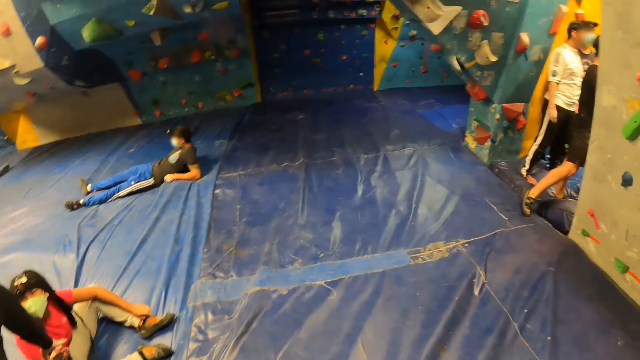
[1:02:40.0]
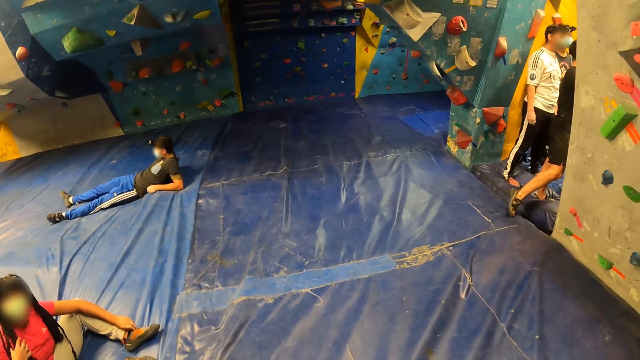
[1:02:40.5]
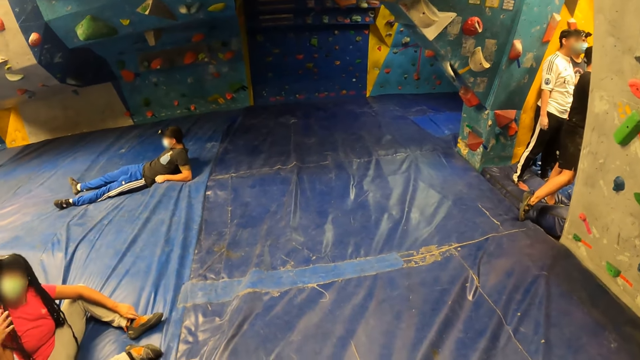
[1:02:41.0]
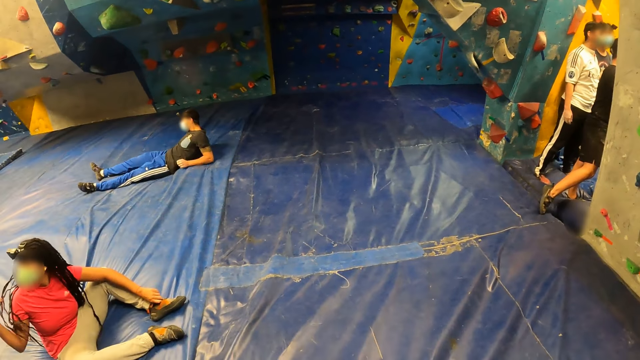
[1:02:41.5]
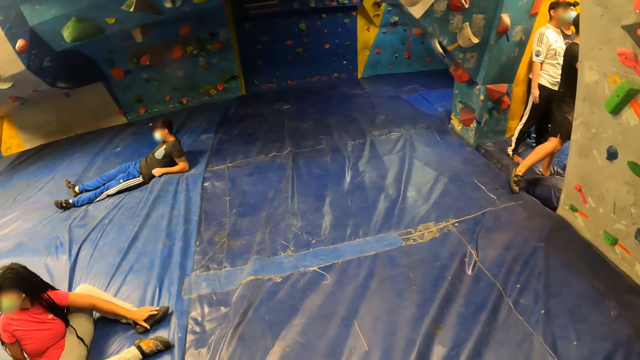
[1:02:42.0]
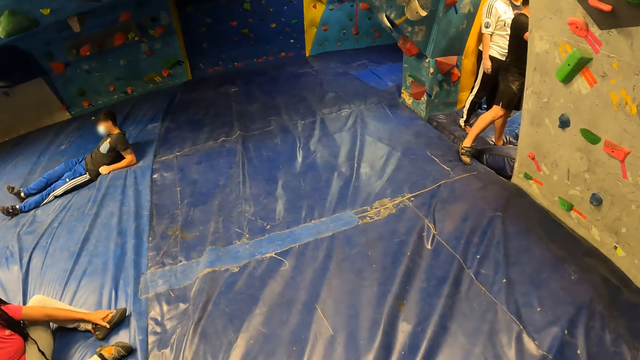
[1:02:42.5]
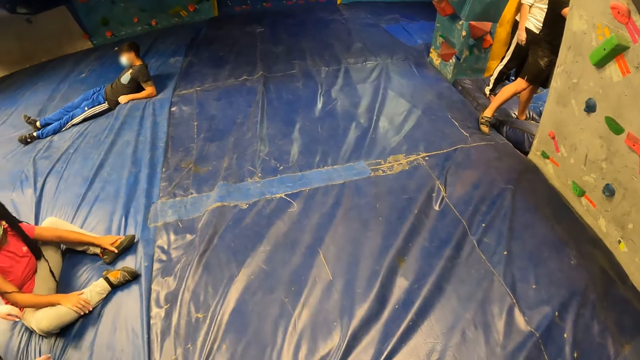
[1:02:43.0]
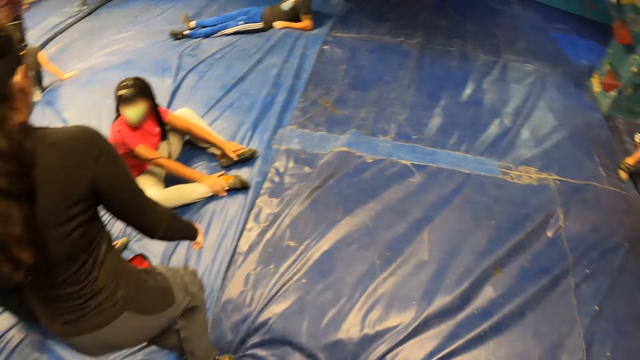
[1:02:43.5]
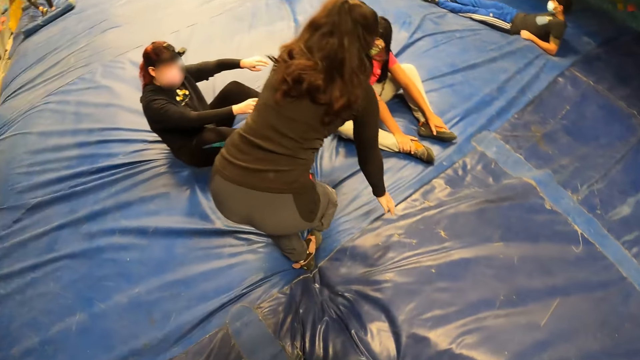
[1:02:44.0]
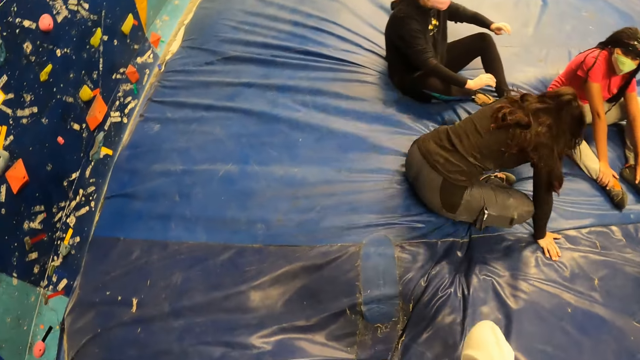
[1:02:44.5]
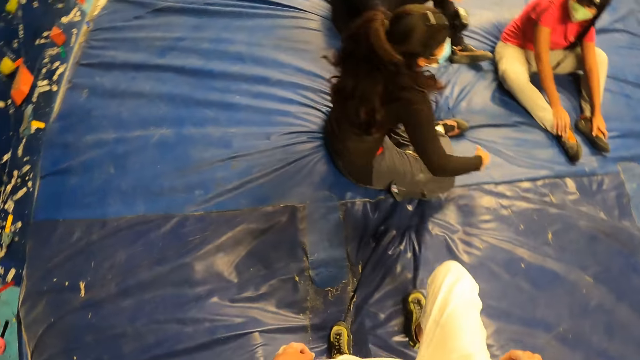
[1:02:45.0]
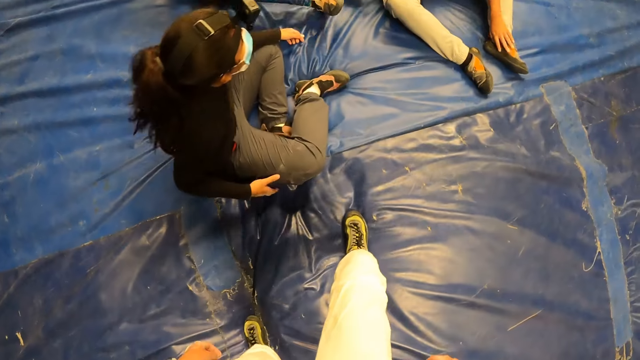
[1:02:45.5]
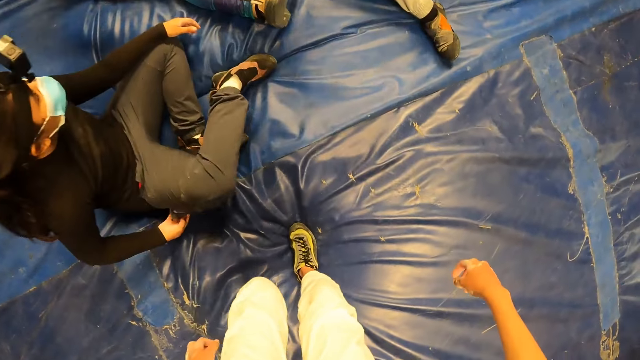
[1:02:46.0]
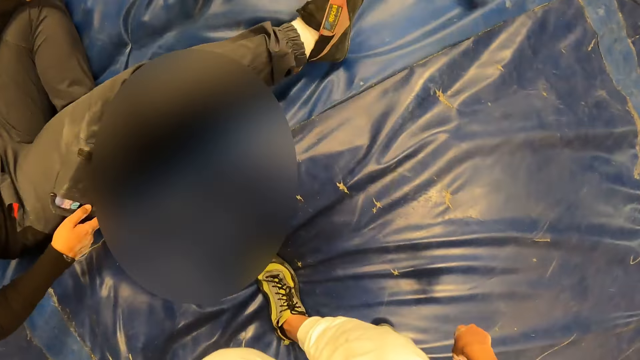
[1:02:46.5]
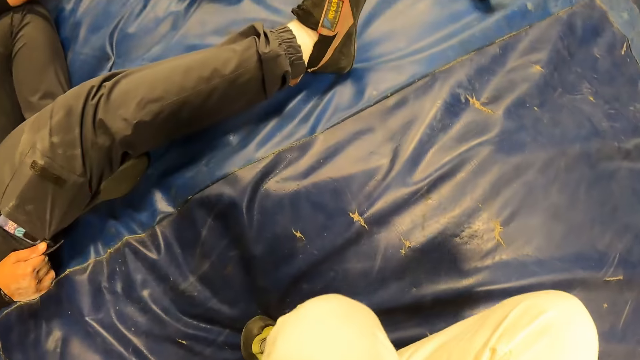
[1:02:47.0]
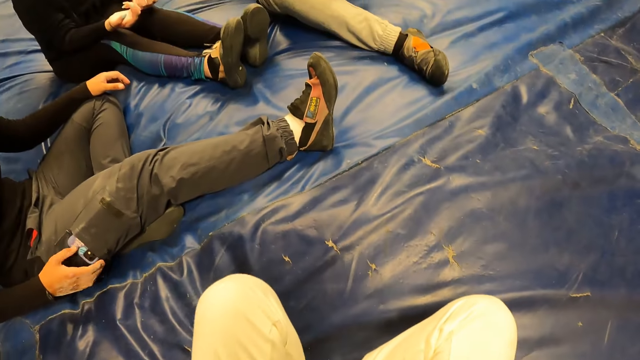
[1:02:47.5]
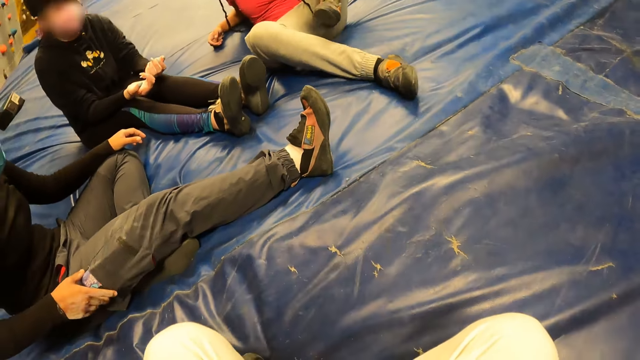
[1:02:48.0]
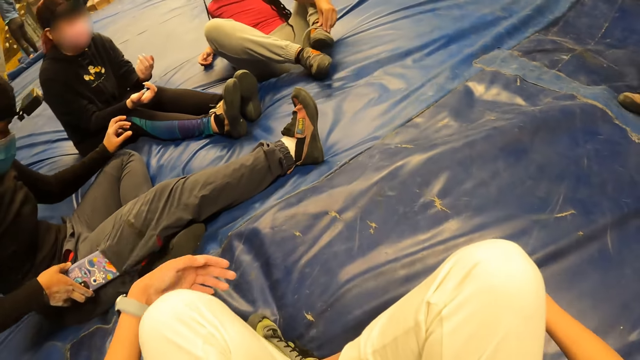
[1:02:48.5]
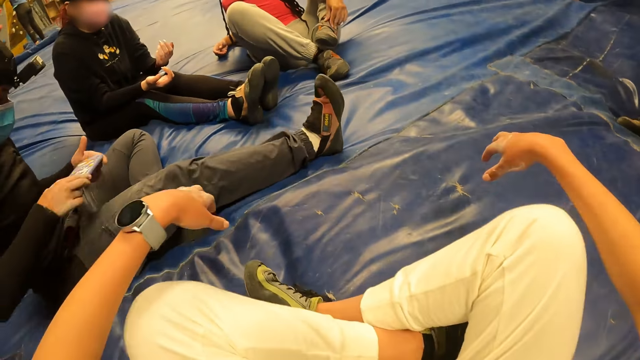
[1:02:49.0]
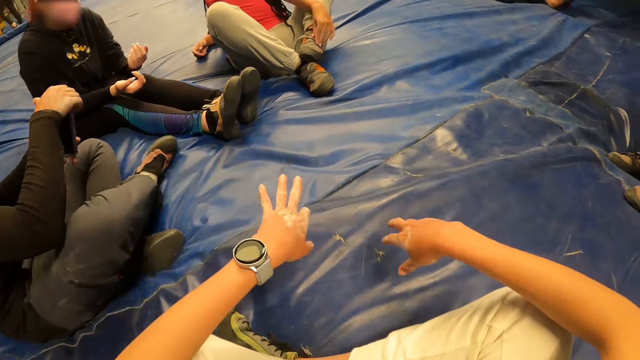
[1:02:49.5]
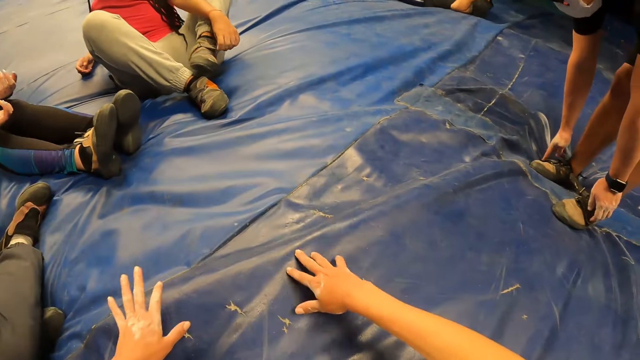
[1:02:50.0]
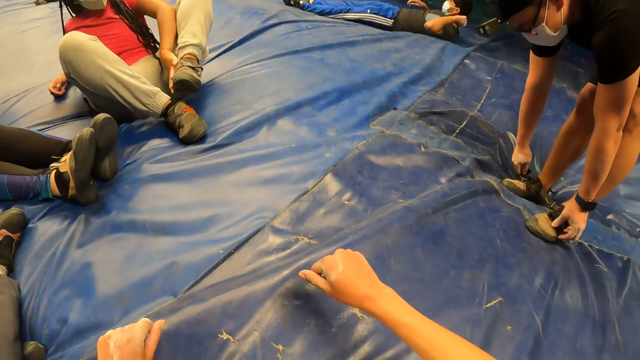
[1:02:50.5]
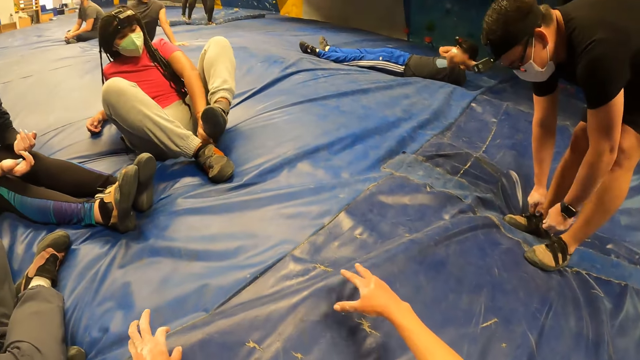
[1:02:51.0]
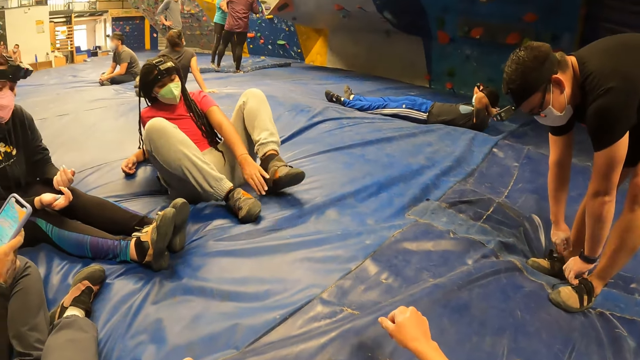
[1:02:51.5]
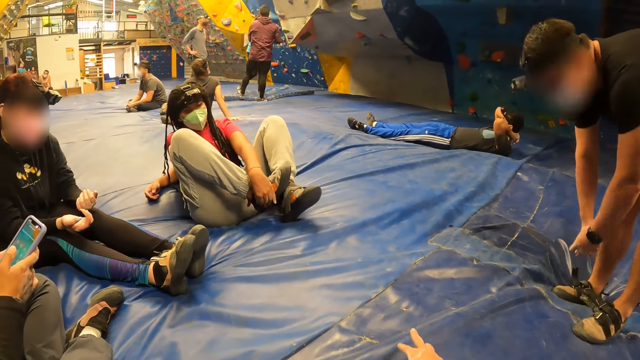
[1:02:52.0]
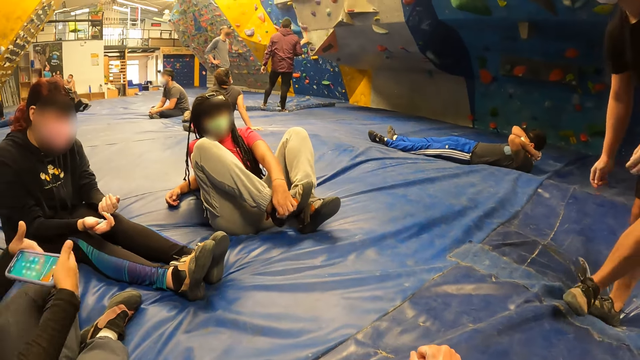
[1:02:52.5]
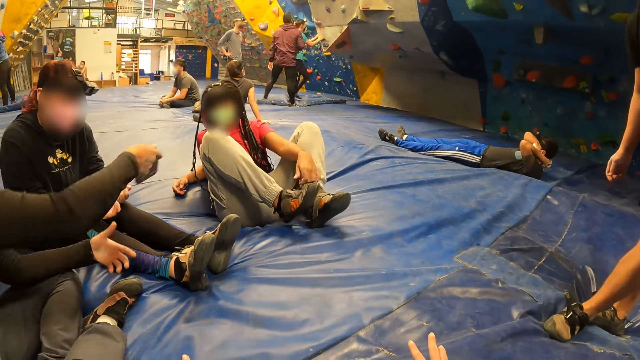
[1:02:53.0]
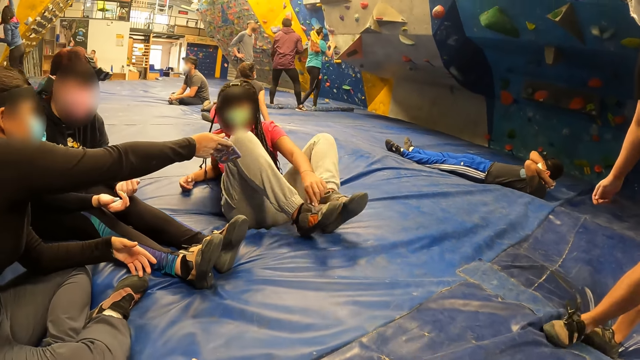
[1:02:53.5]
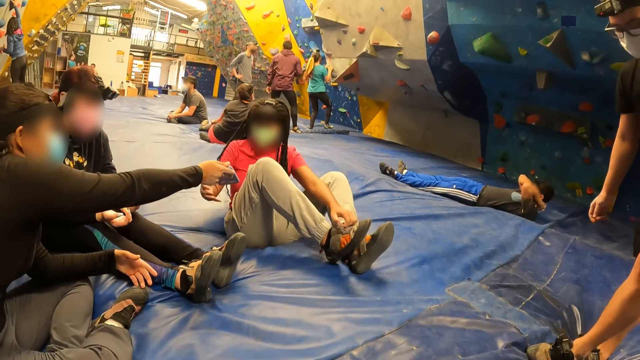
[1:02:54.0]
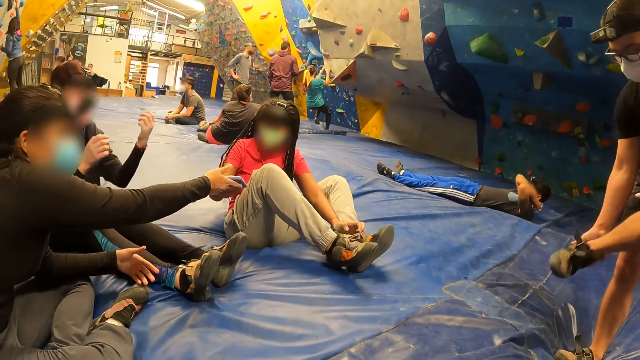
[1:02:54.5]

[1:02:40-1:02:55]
The camera wearer looks around the climbing game. He crosses both his legs. He sits on the trampoline. He places both hands in between his legs. He opens his hands and closes his hands.

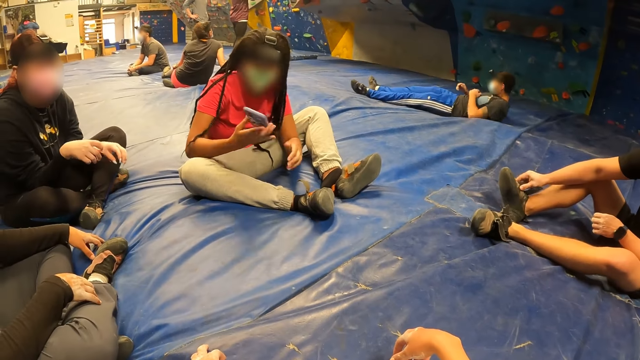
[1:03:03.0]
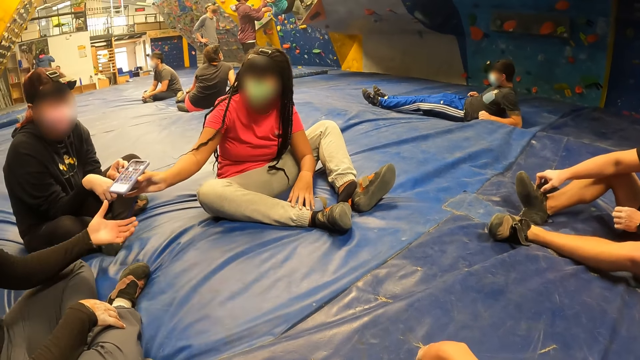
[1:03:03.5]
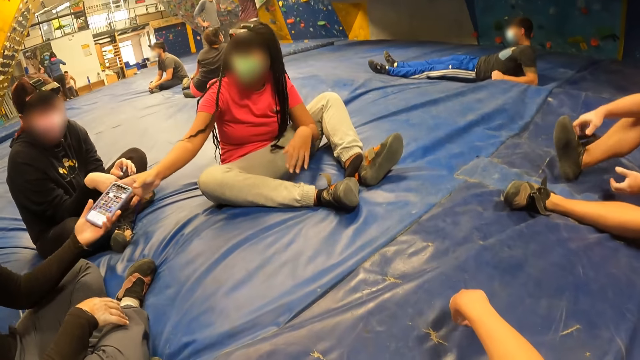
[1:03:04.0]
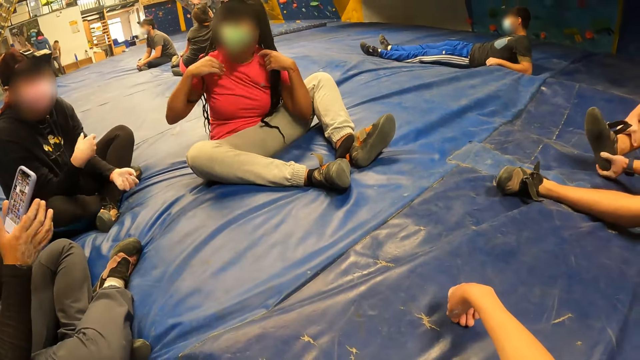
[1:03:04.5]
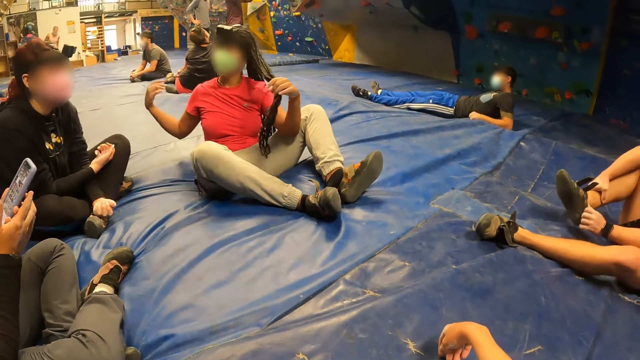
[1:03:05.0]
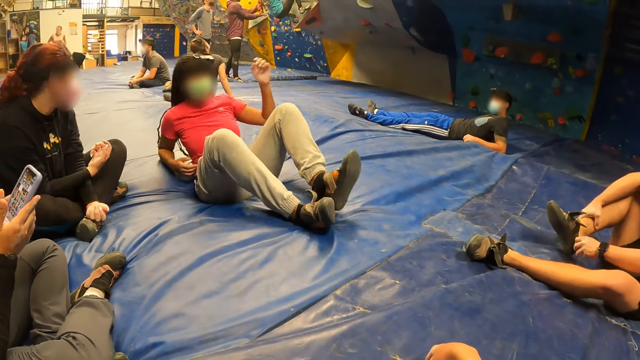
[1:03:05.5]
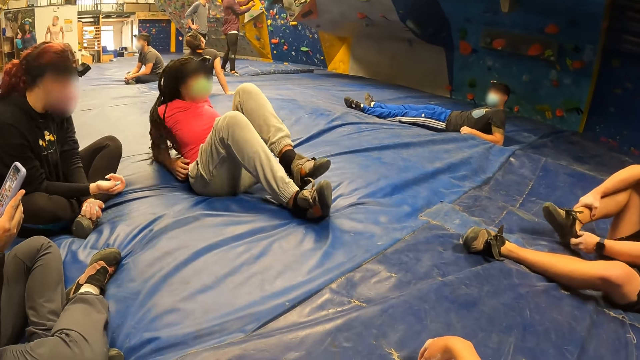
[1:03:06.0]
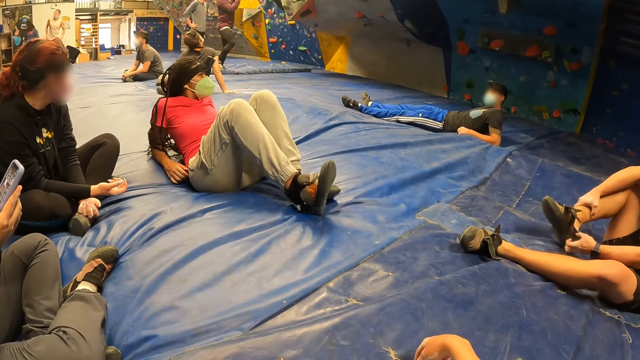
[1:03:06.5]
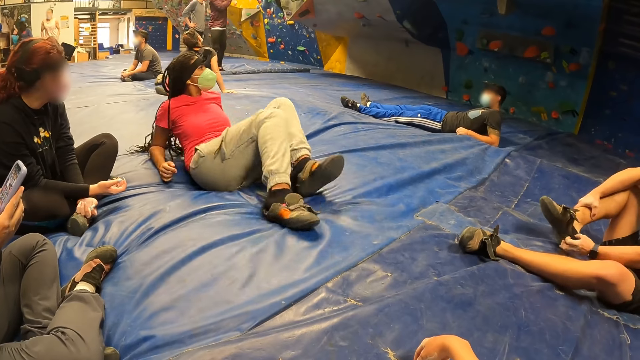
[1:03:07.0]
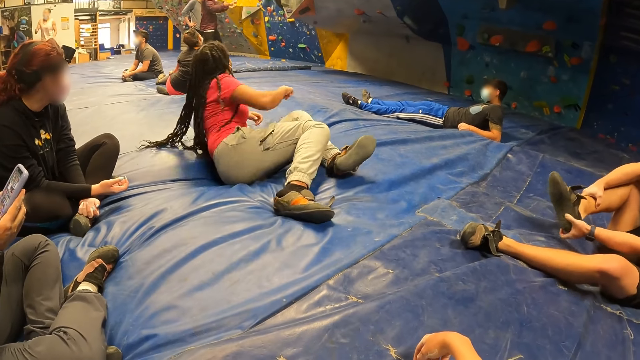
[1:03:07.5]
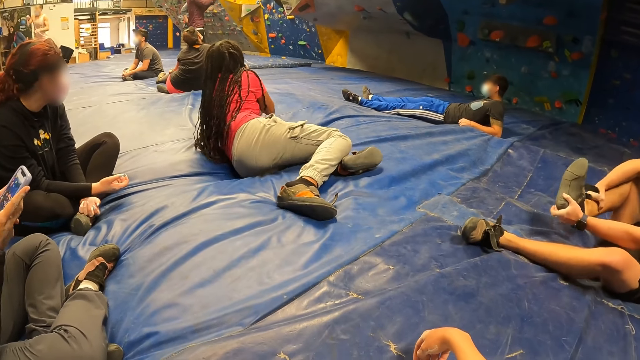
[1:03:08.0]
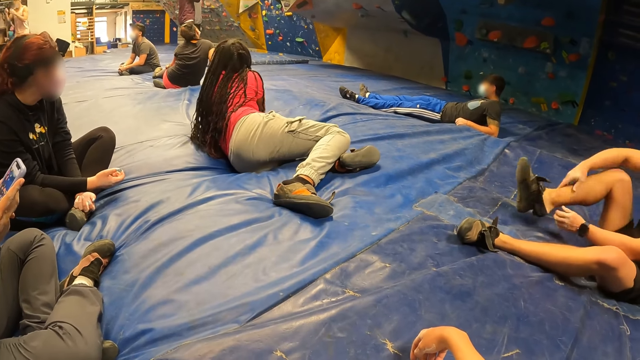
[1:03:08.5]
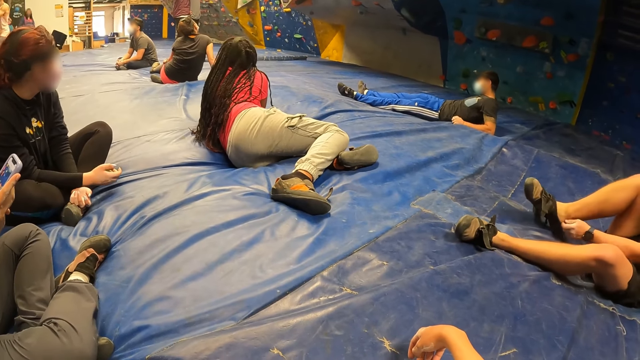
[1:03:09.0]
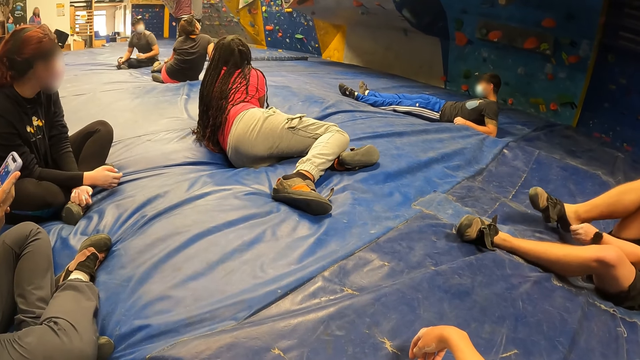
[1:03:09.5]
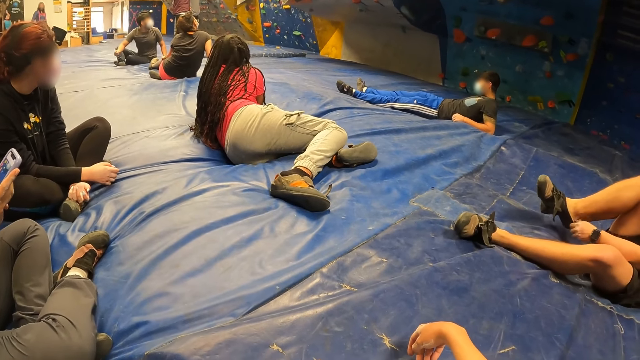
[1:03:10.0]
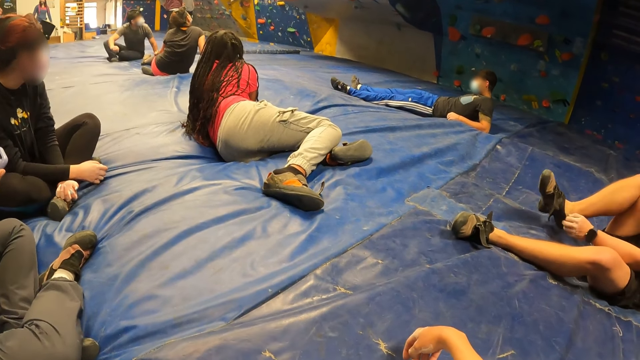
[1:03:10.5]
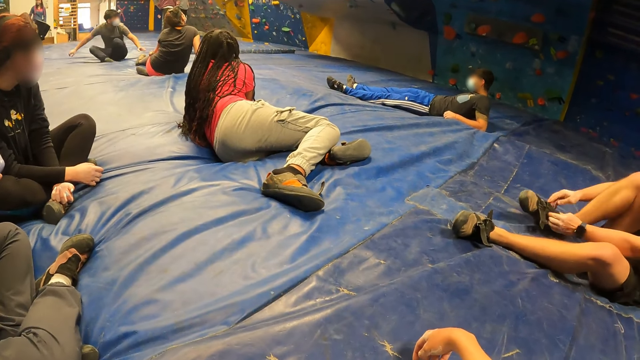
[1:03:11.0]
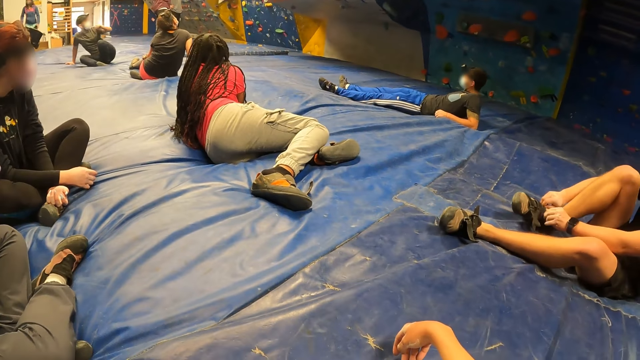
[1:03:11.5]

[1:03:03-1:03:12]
The camera wearer drags his right hand on the trampoline.
